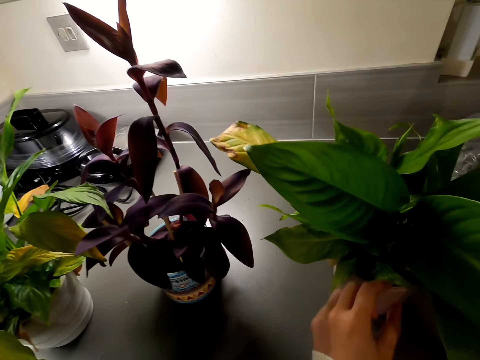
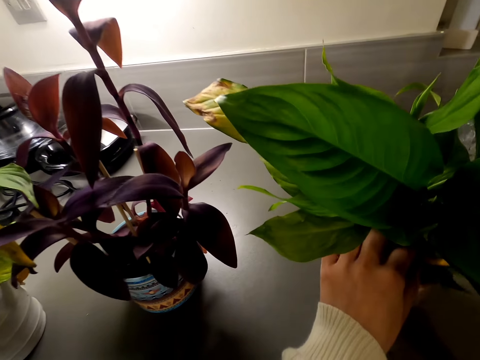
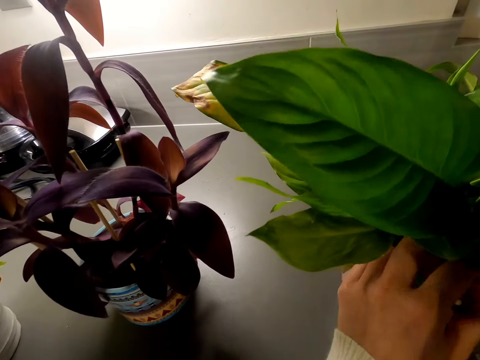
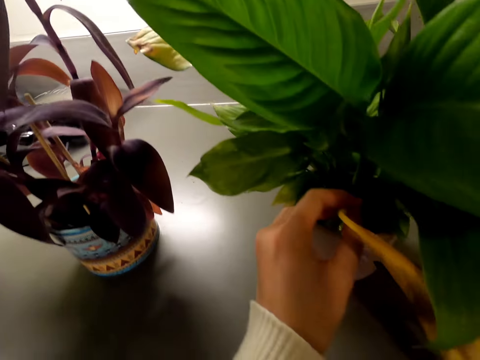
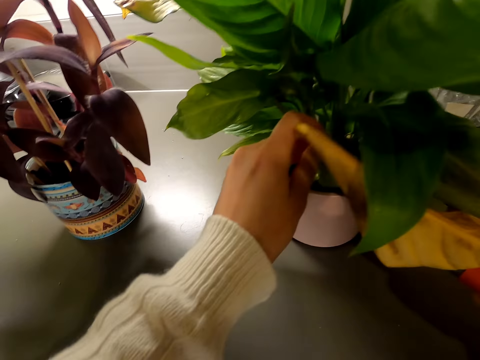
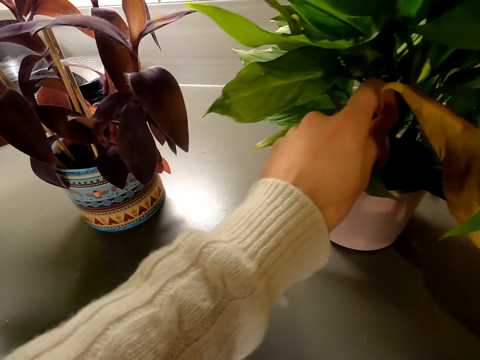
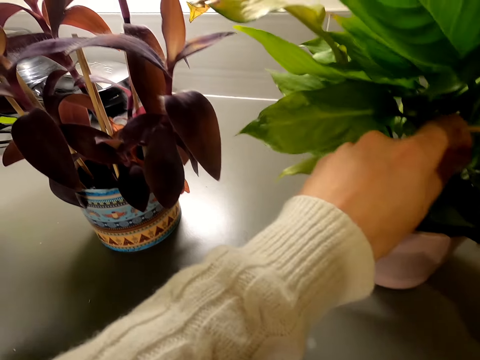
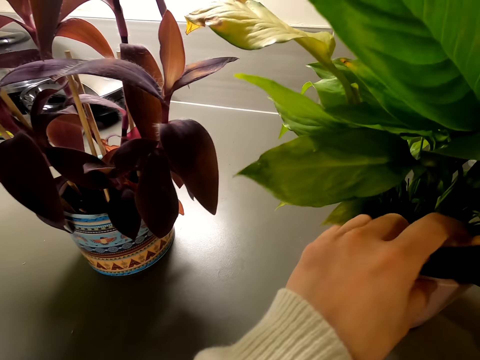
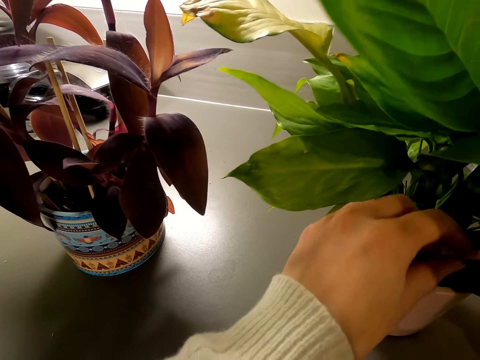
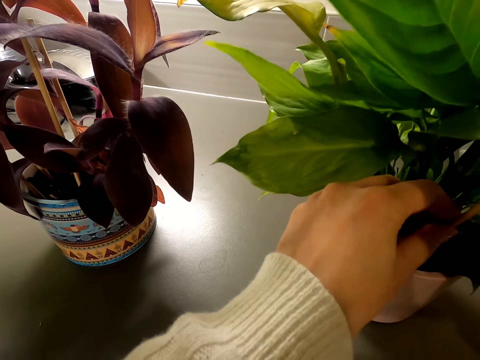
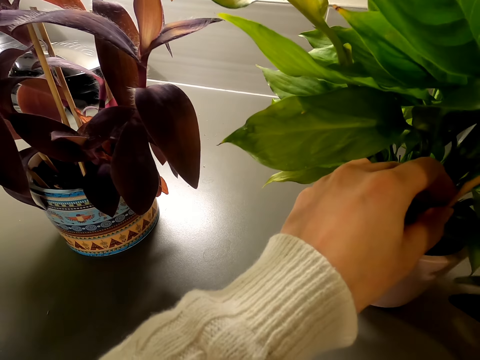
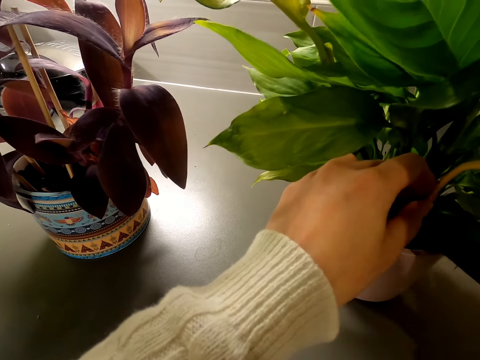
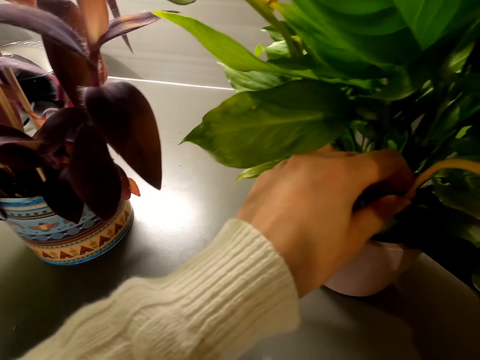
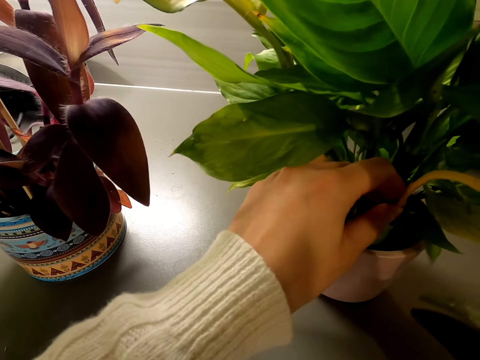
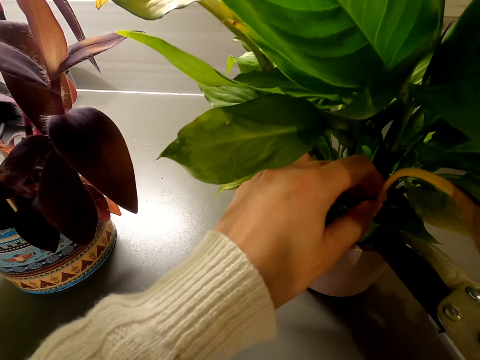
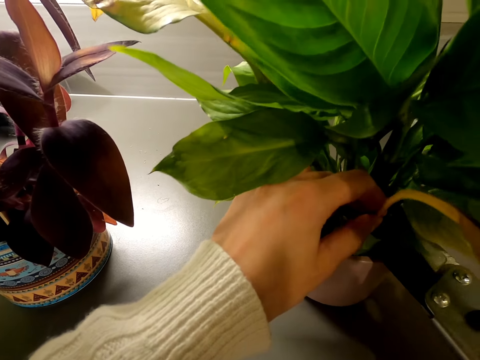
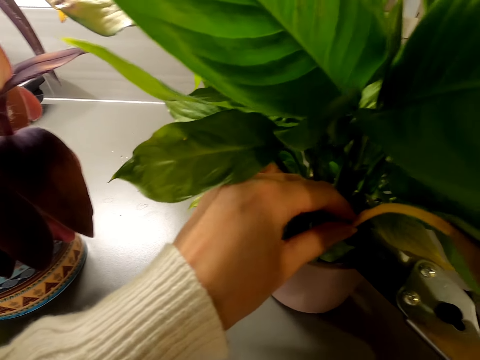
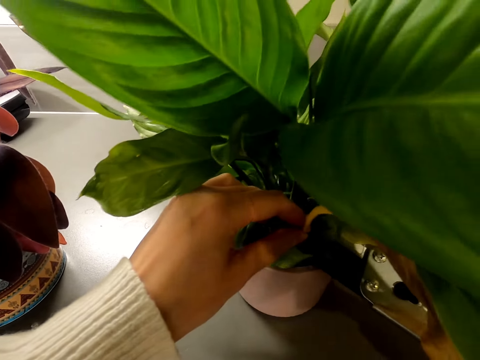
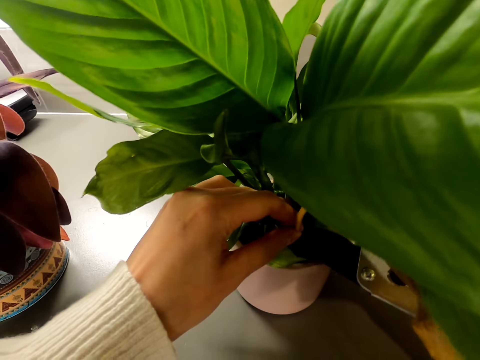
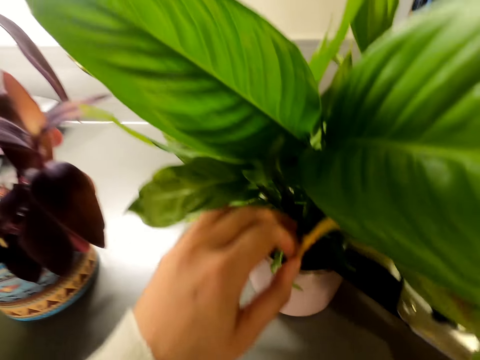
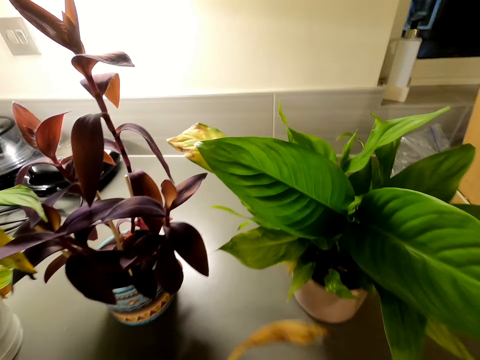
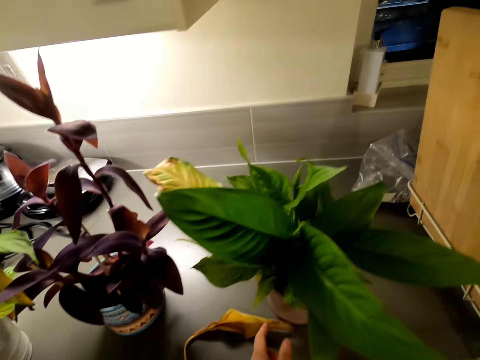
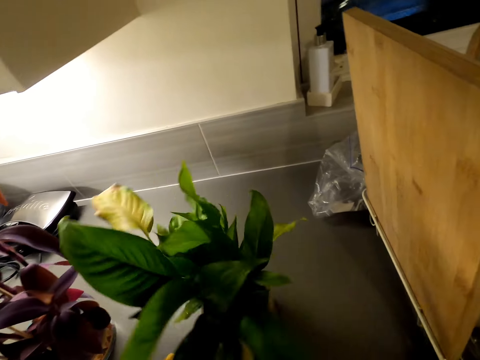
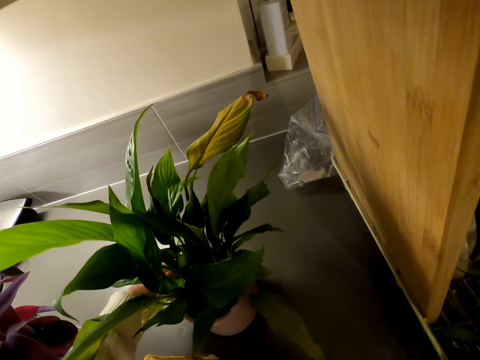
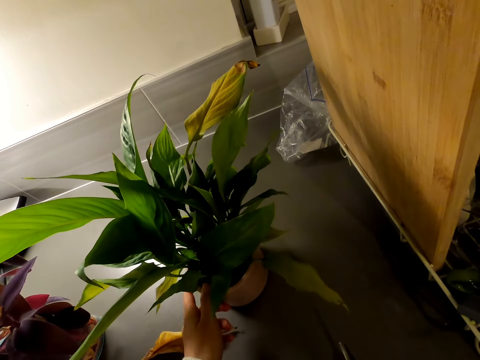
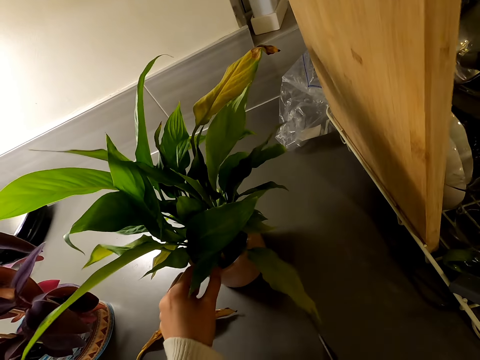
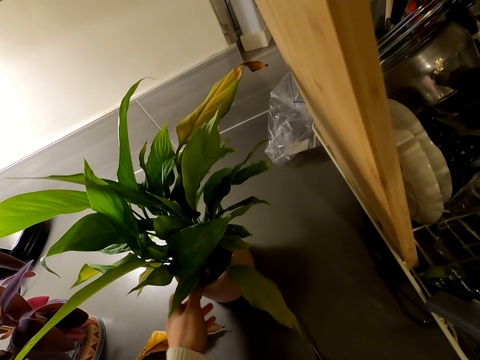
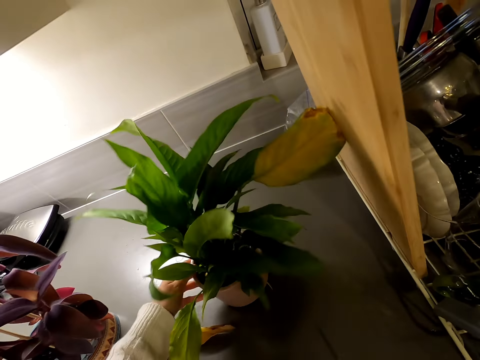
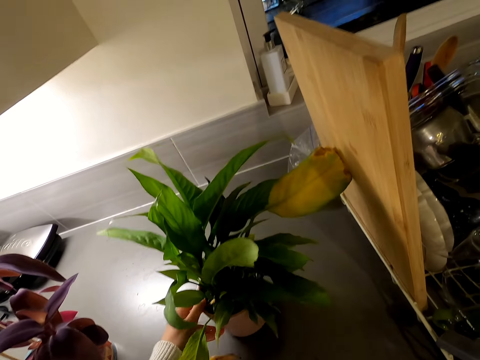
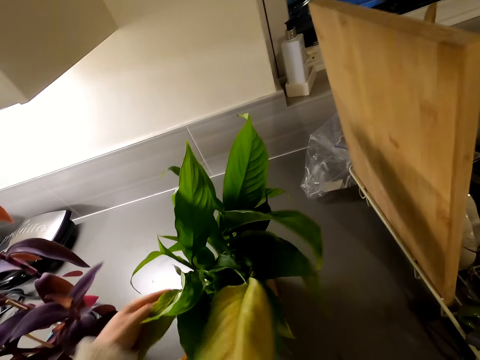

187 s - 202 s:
The camera wearer cuts dead flower plants from the flower with a pair of scissors. They put the dead flower plant on the kitchen slab. They rotate the house plant on the countertop. They tilt the flower pot.

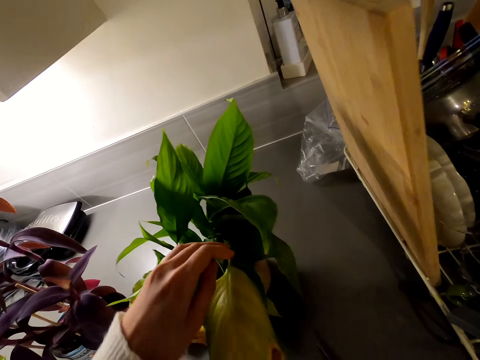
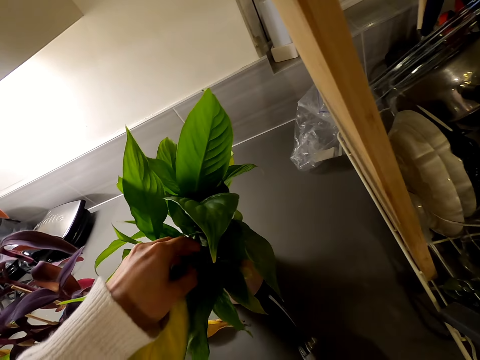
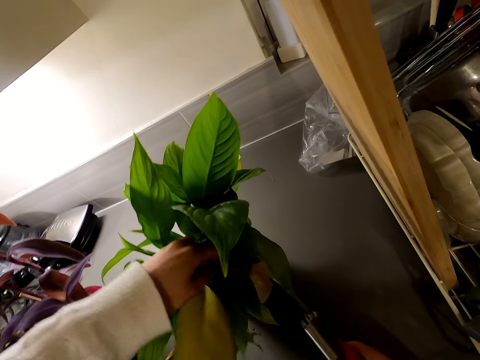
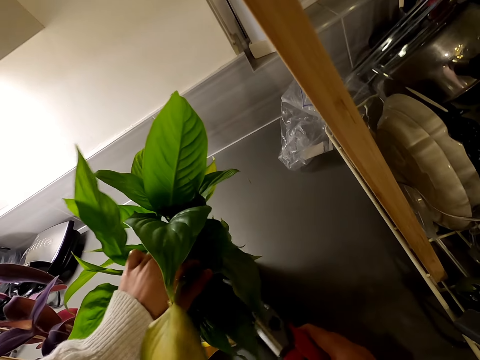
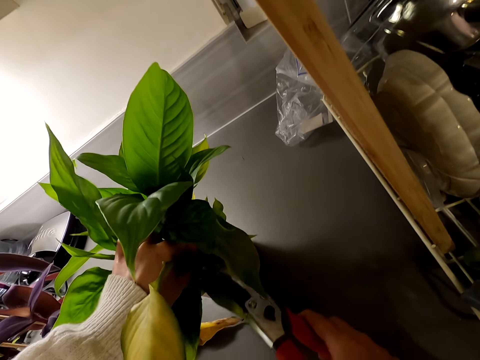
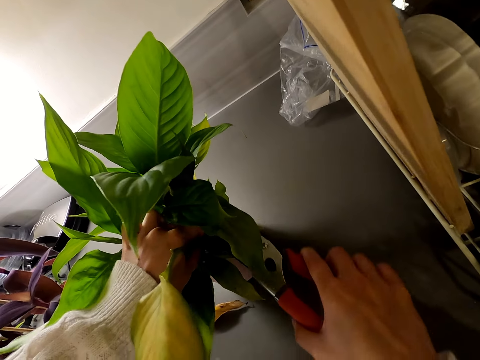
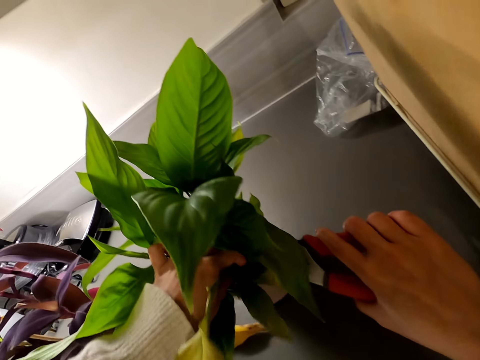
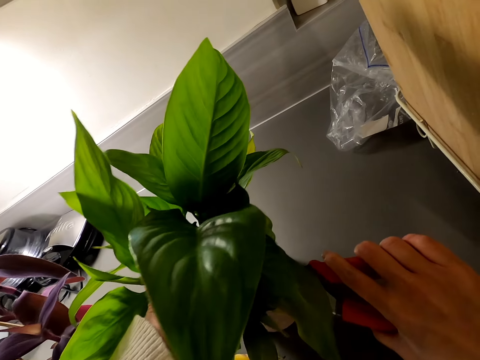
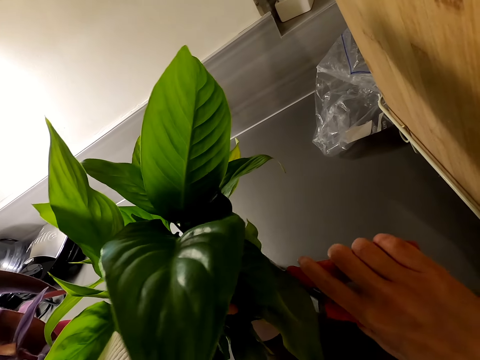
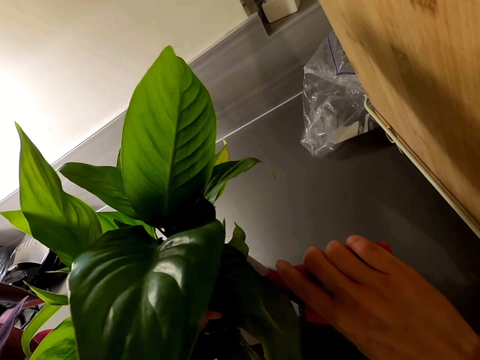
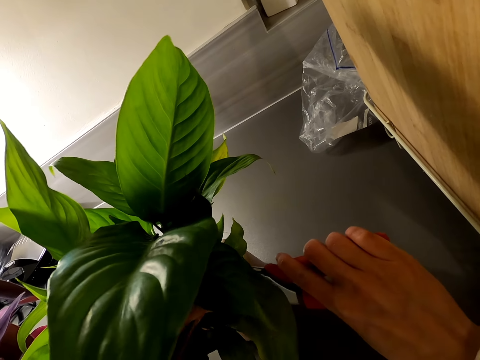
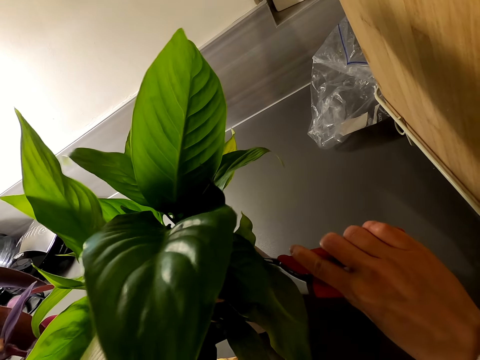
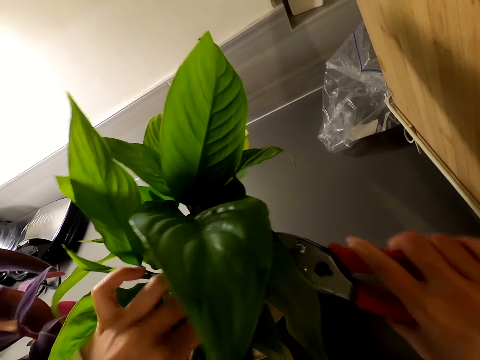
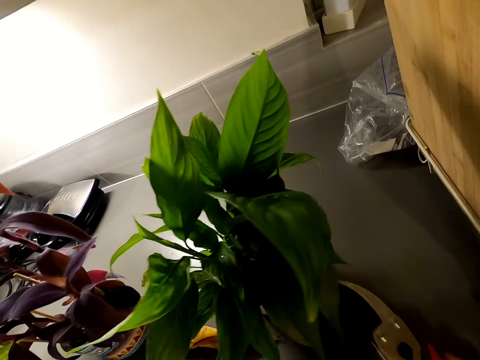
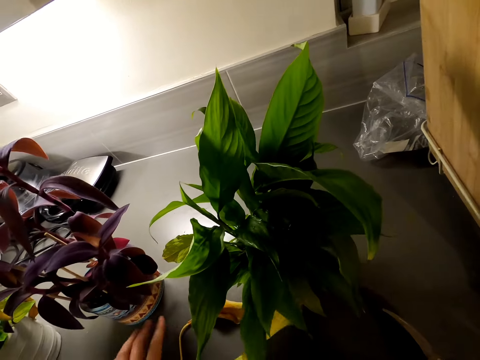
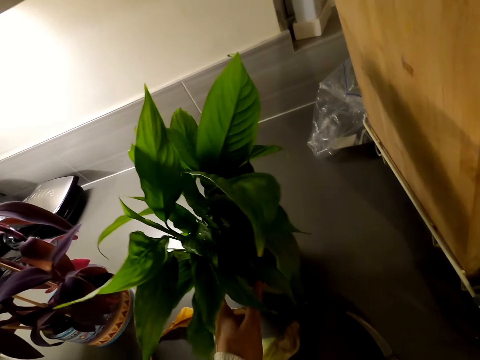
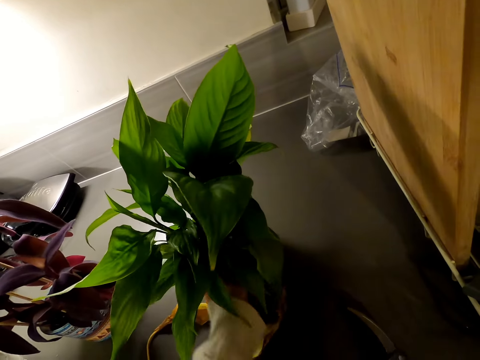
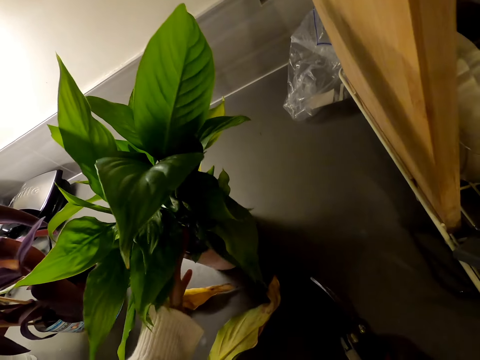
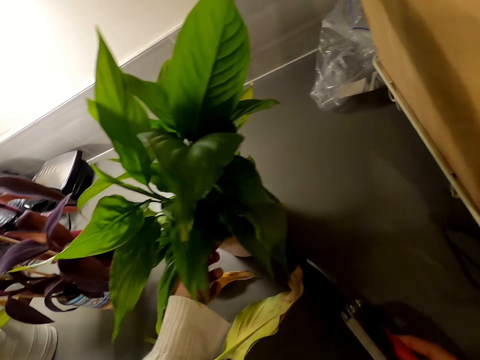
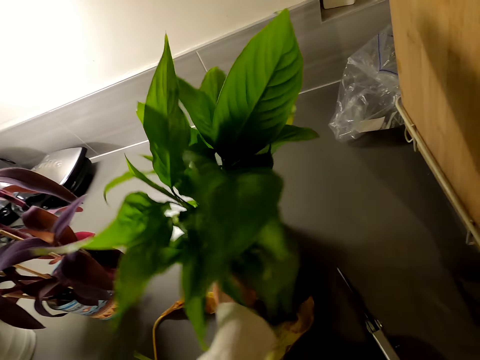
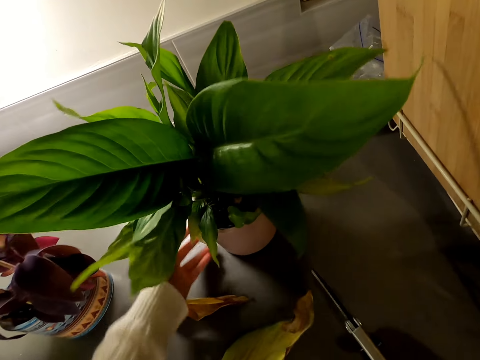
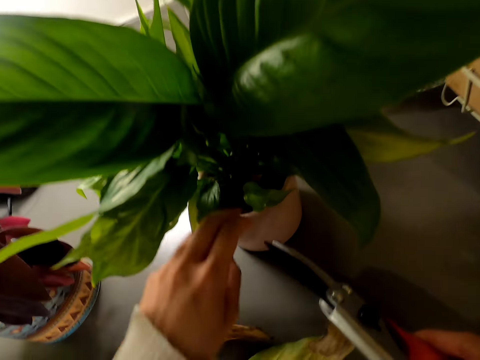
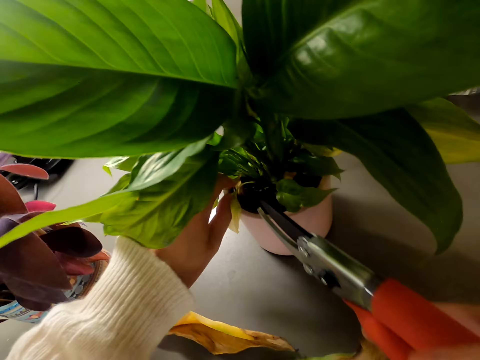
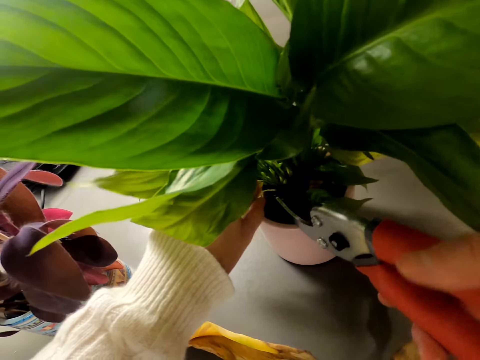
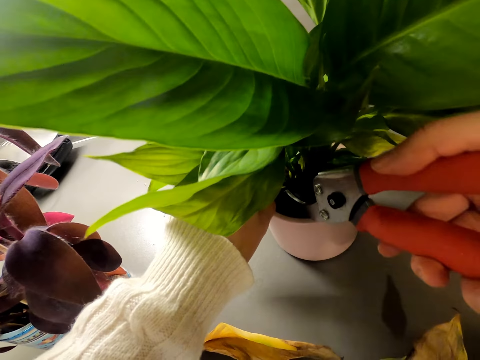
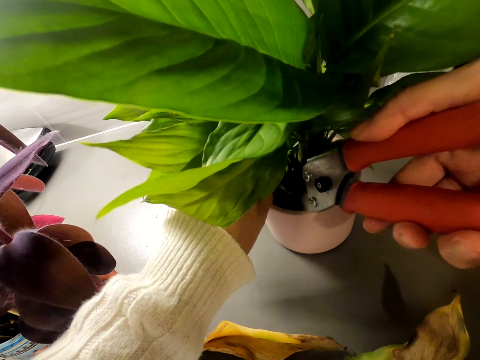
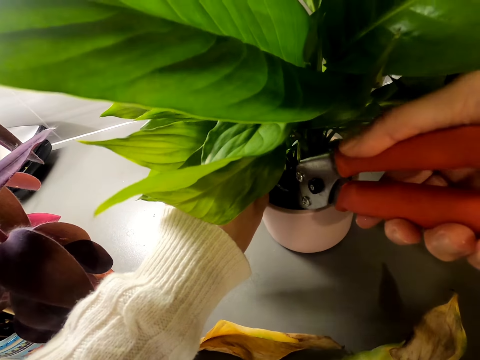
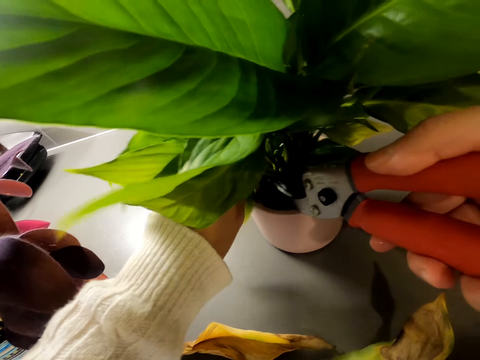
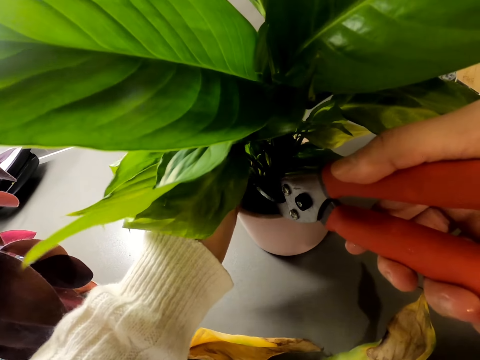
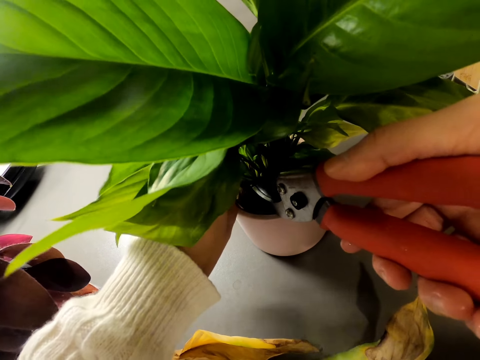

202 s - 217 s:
The camera wearer cuts more dead flower plant with a pair of scissors. They put the dead flower on the kitchen slab. They rotate the house plant on the countertop. They tilt the flower pot. They cut more dead flowers with a pair of scissors.
